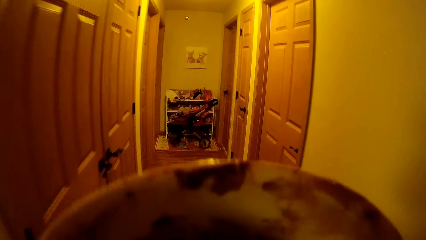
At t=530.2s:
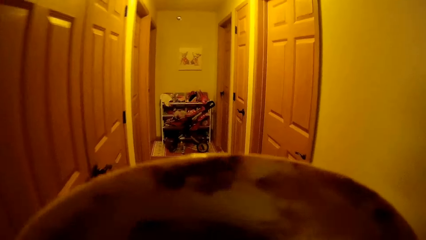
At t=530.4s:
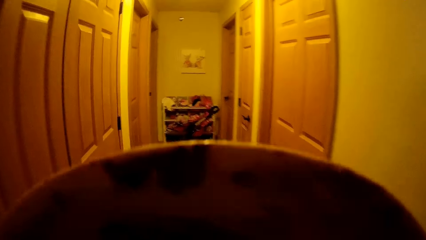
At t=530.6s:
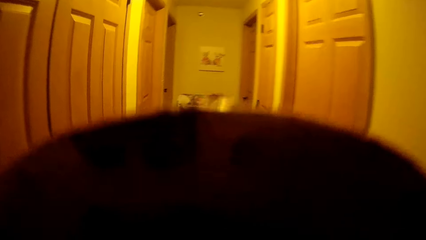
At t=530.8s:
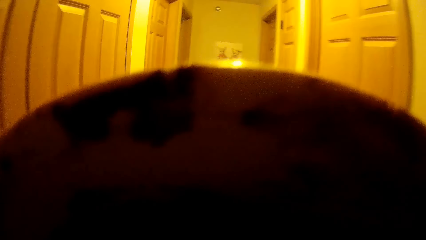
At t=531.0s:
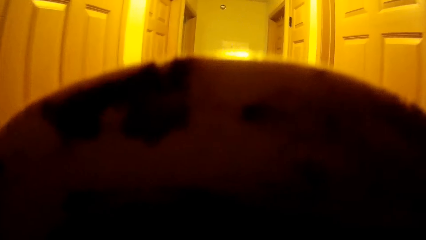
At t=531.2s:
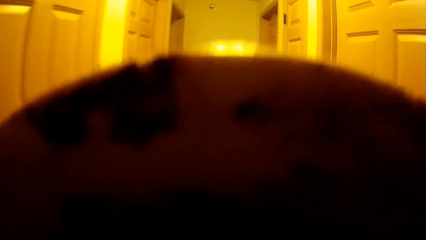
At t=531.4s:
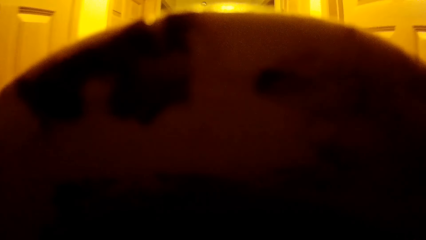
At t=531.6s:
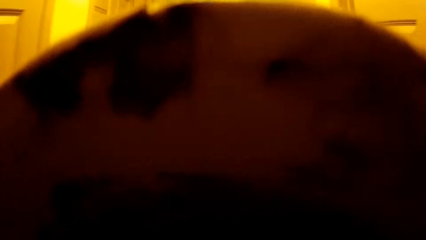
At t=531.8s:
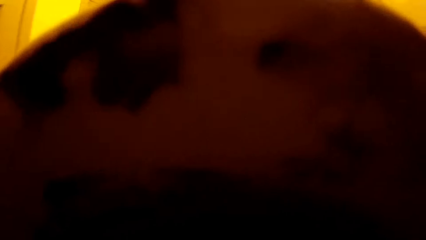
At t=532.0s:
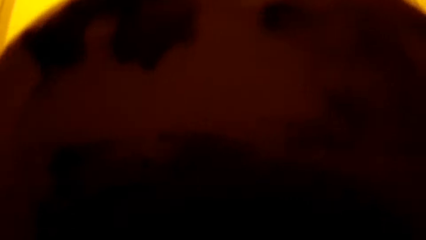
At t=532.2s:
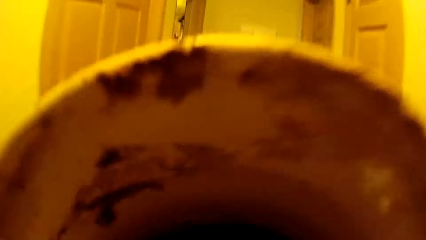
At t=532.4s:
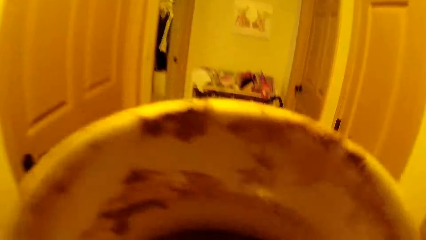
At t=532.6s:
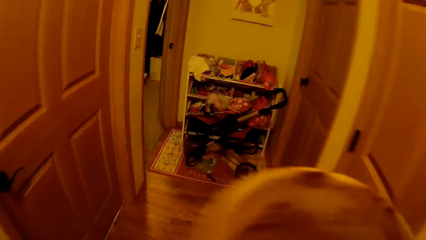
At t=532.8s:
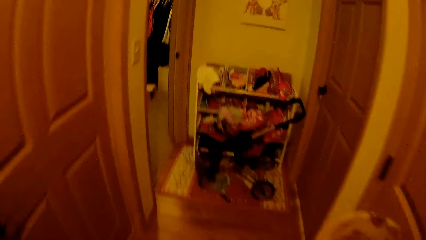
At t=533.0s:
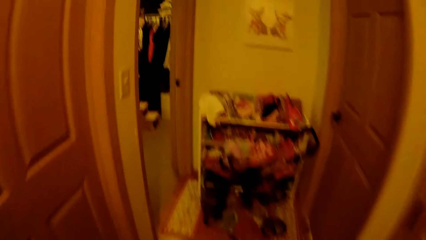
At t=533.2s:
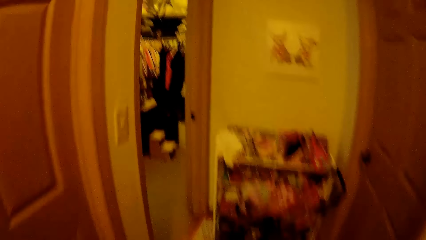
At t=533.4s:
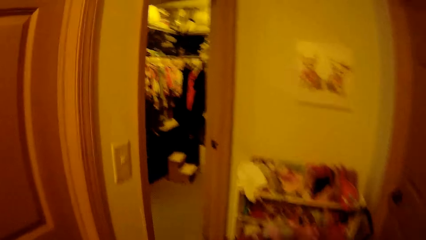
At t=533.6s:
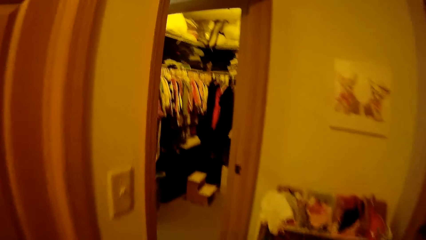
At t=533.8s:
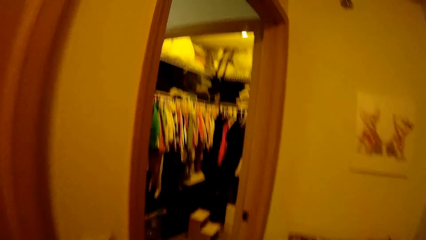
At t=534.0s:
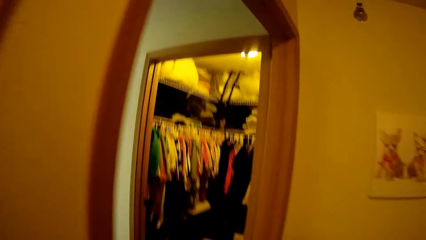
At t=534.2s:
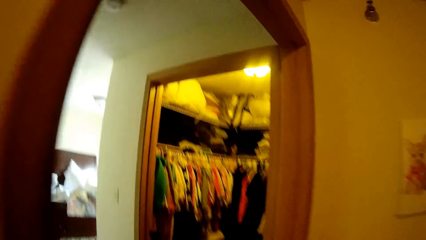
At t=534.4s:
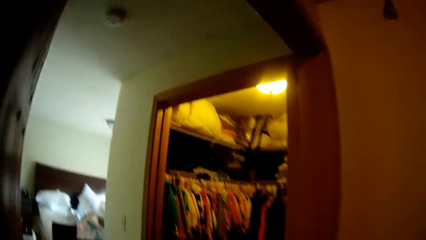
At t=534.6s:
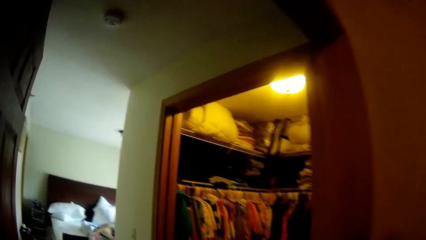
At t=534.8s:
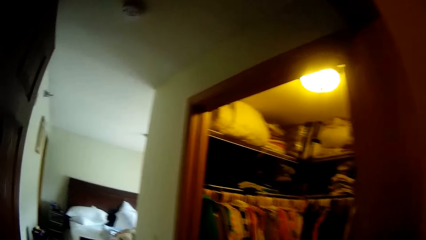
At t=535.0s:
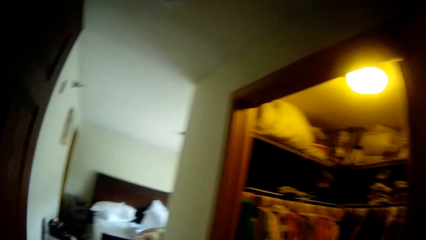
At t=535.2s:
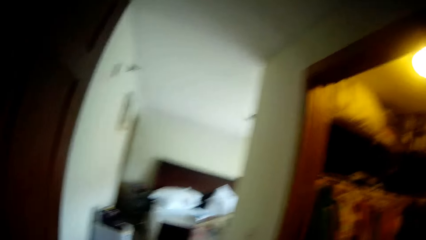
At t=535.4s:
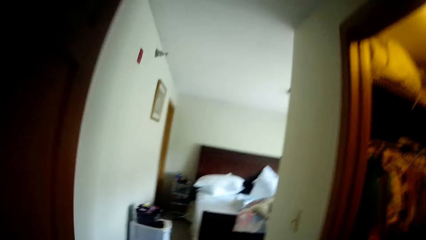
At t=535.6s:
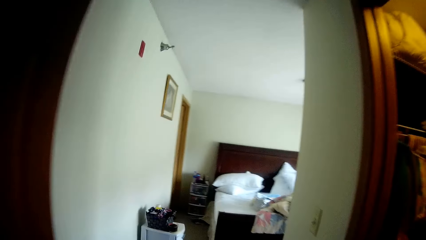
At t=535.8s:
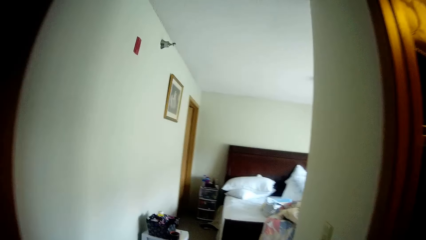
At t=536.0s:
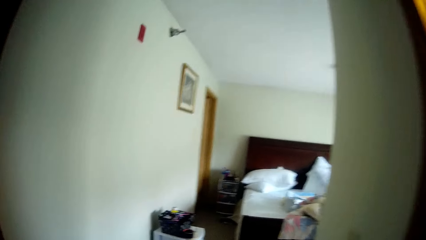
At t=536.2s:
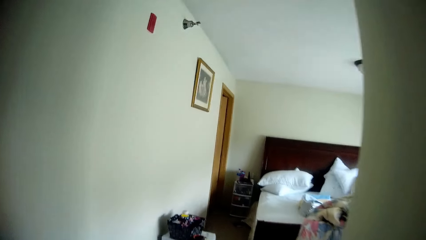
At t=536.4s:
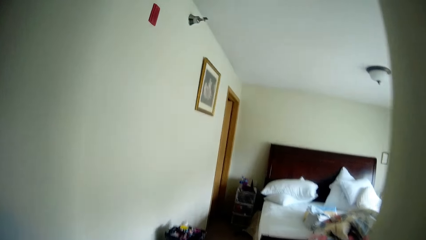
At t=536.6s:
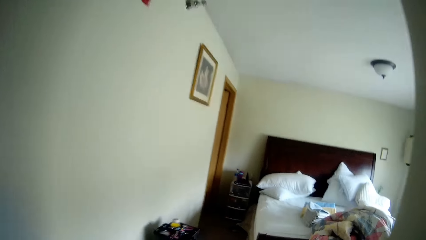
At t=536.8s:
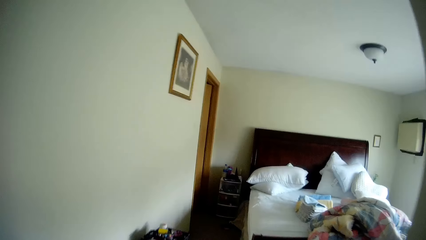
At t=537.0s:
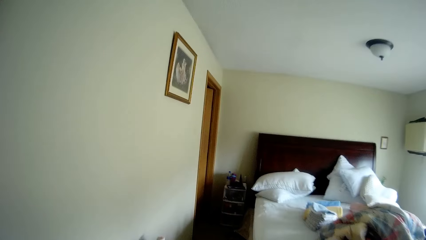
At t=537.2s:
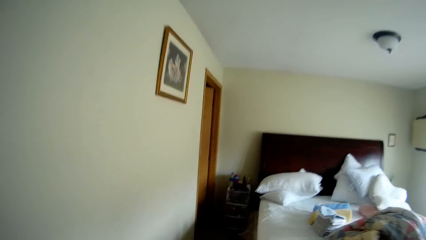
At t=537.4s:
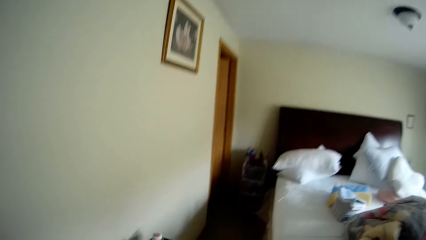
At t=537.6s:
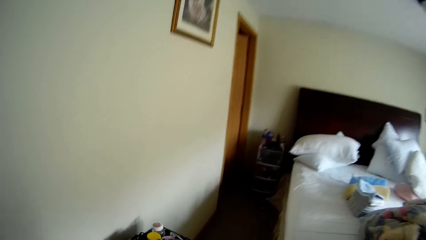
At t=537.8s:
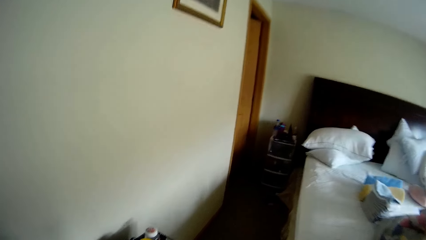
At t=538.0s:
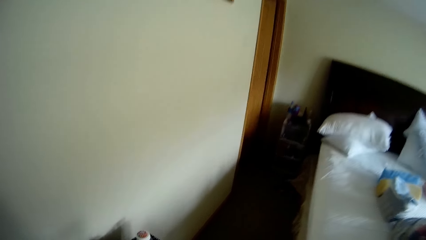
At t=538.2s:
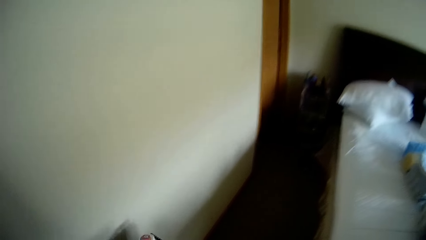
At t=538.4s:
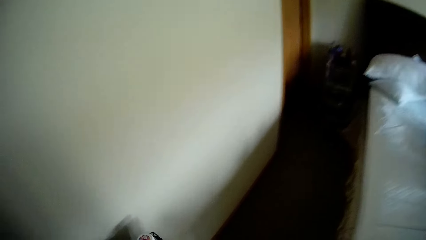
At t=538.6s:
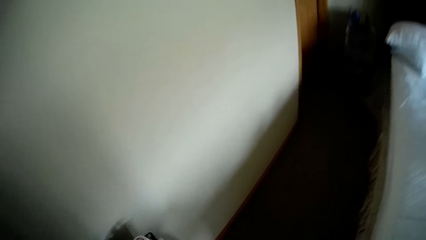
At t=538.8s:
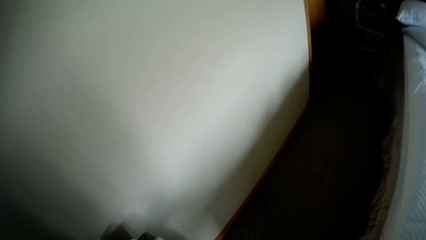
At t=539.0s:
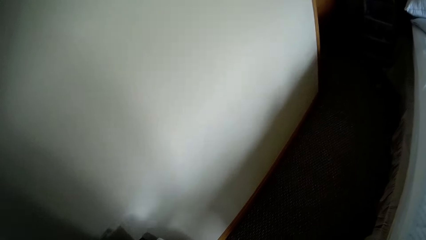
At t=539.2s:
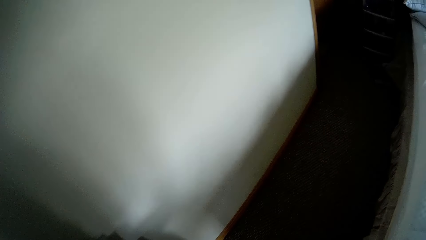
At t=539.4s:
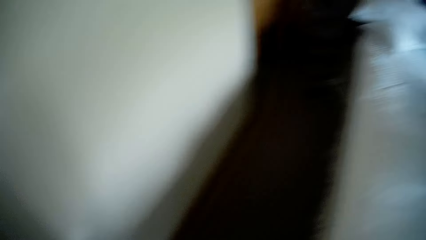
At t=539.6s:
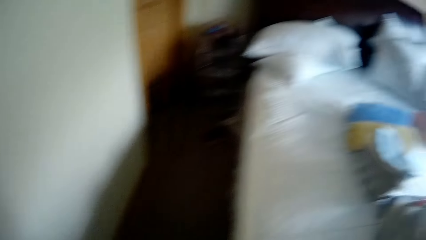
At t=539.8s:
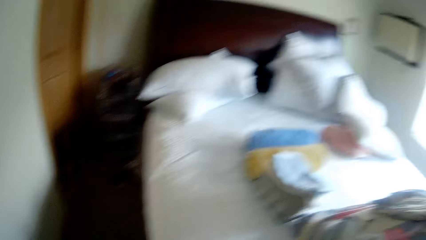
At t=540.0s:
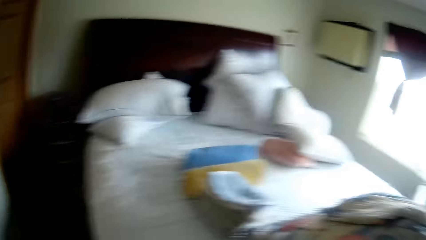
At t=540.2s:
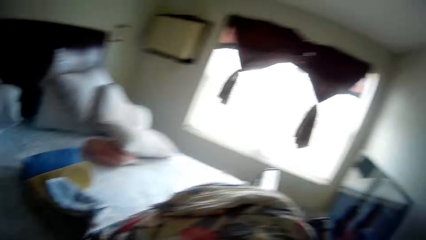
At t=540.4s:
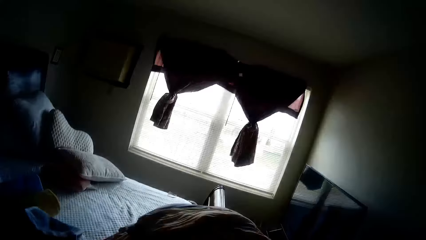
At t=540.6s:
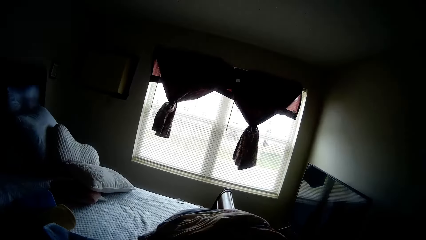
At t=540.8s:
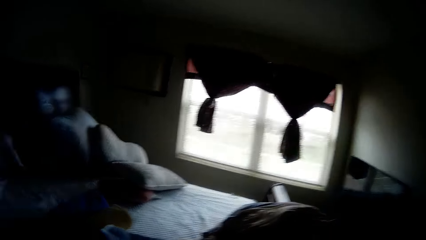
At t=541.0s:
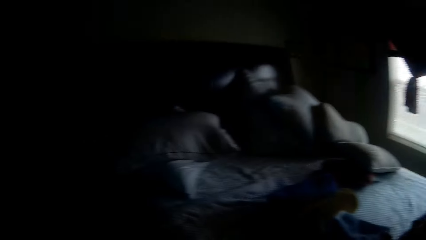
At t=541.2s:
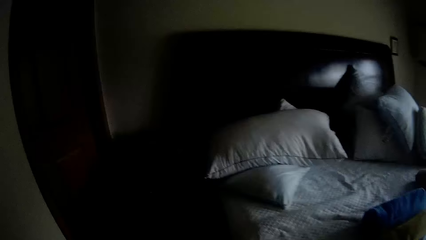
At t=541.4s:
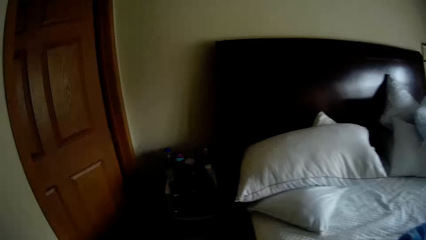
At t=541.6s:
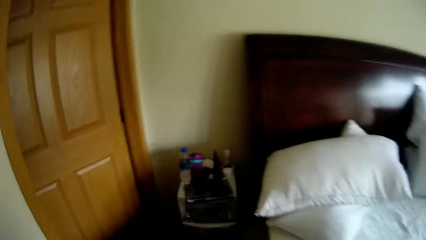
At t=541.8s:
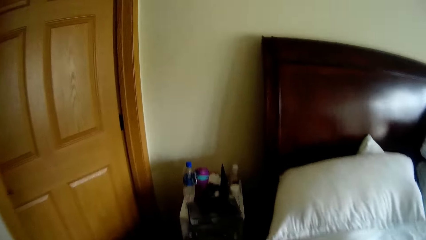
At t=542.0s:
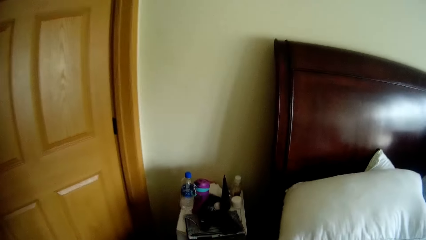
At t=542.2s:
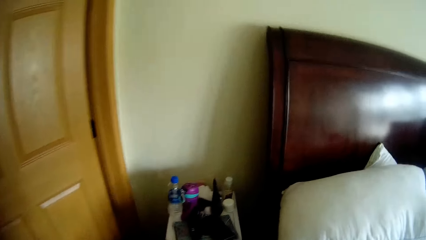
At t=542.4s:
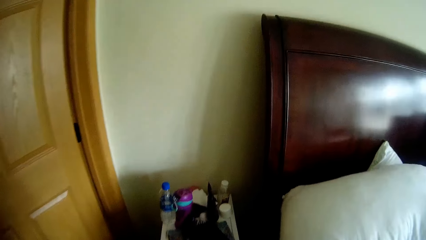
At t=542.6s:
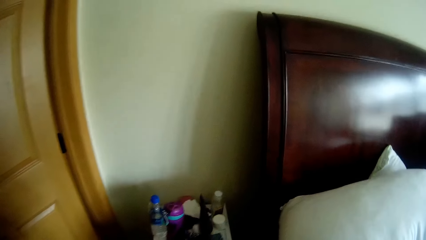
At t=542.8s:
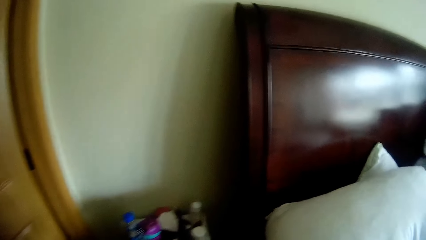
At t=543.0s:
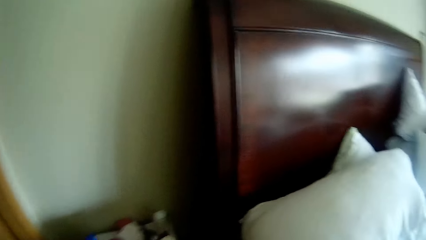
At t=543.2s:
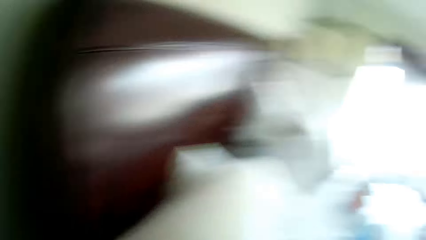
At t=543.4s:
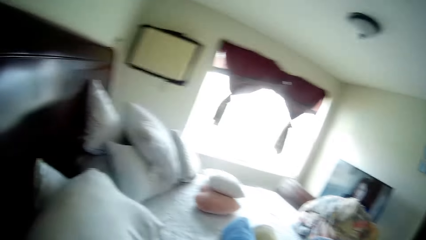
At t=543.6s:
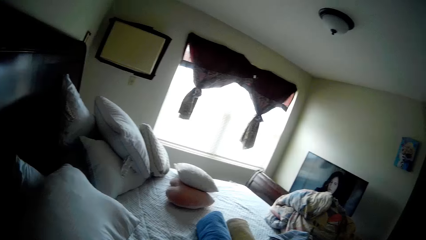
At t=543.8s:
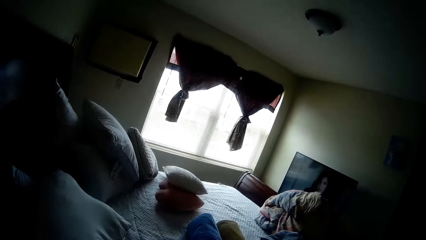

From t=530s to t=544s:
The camera wearer holds the plate with both hands. They drink something. They walk in a bedroom.
